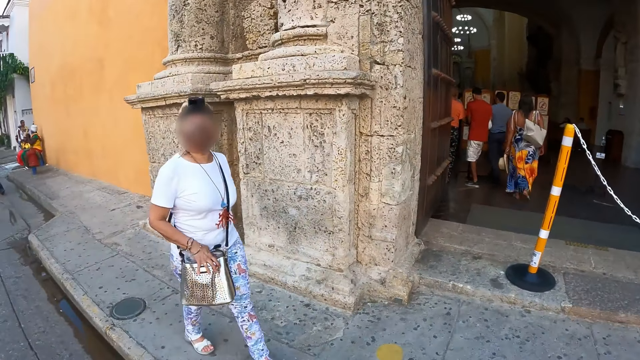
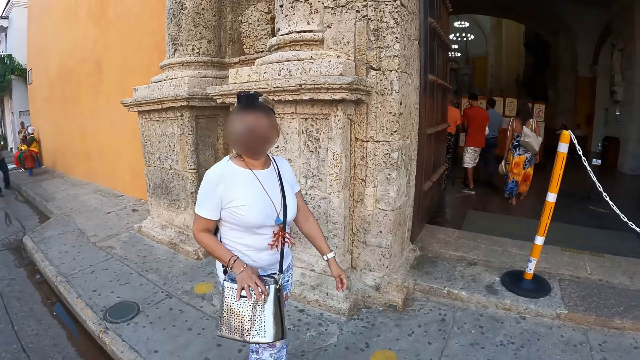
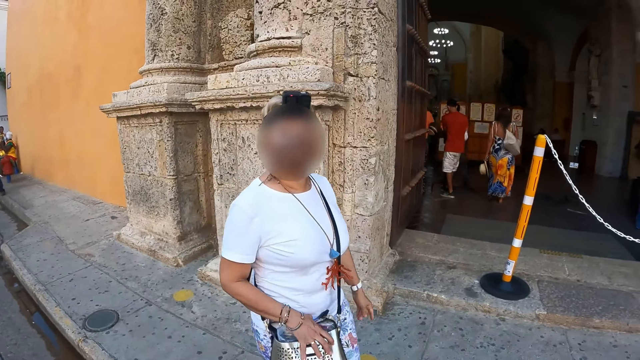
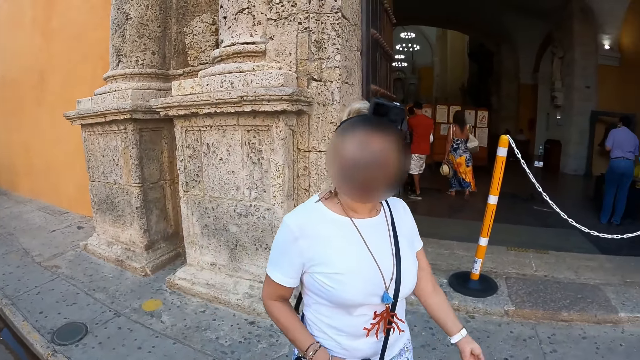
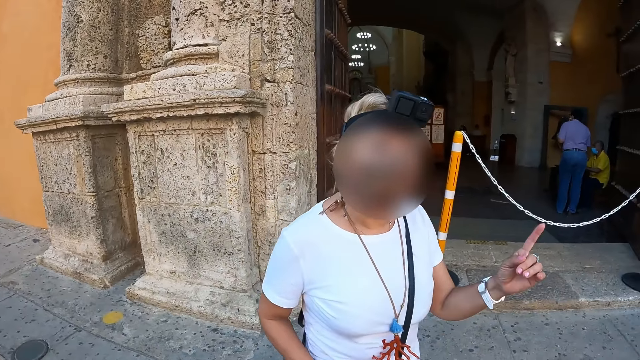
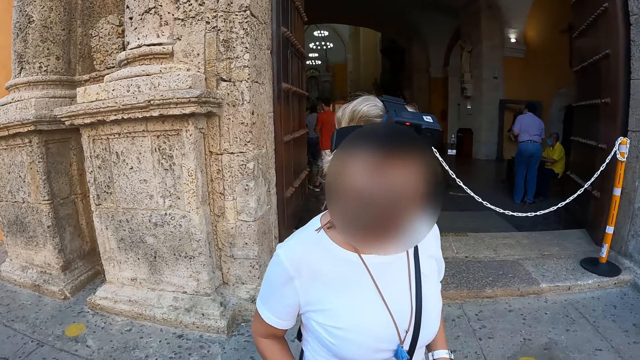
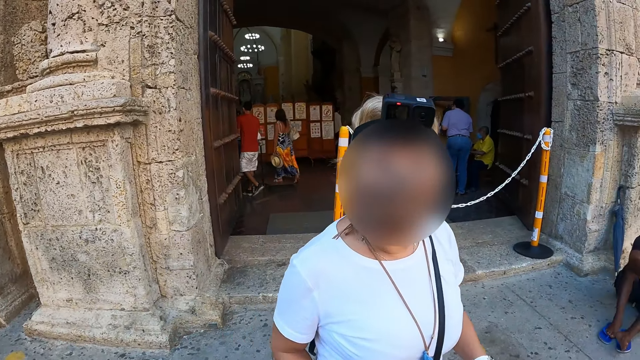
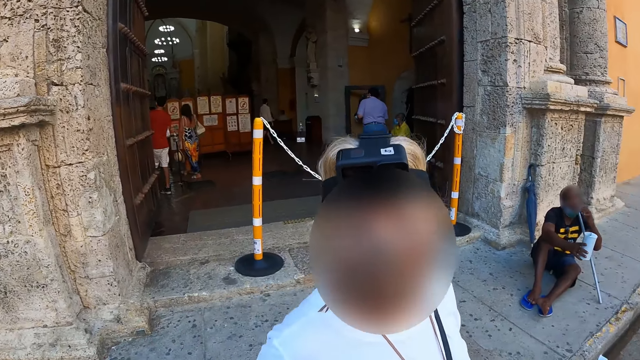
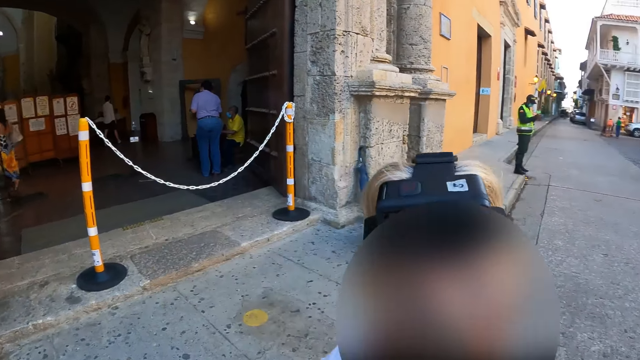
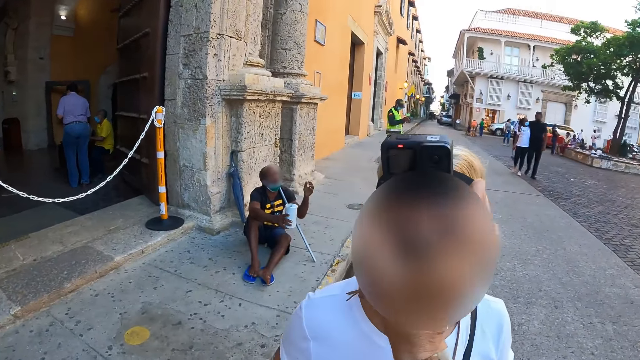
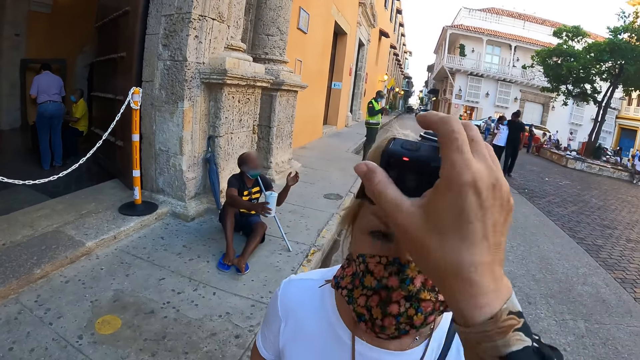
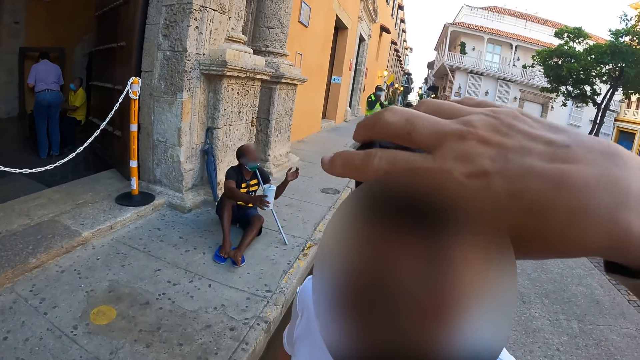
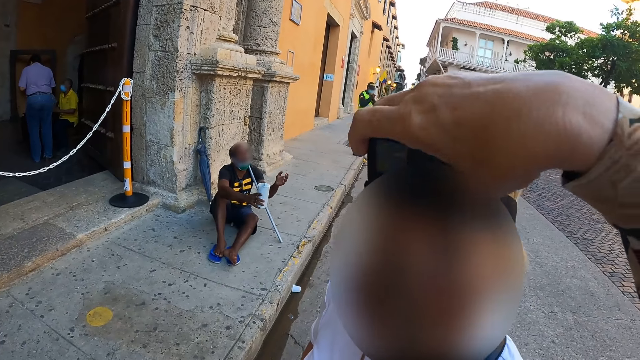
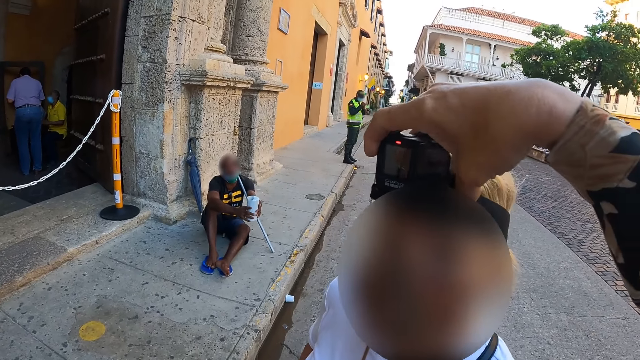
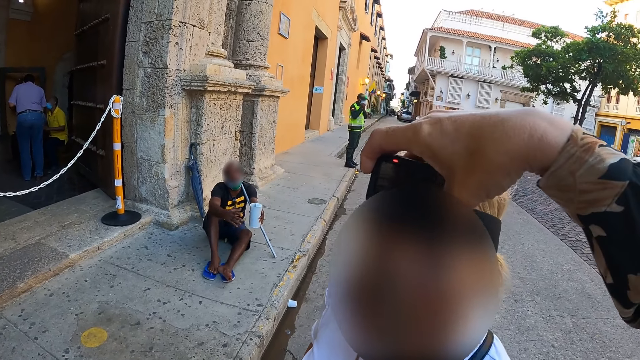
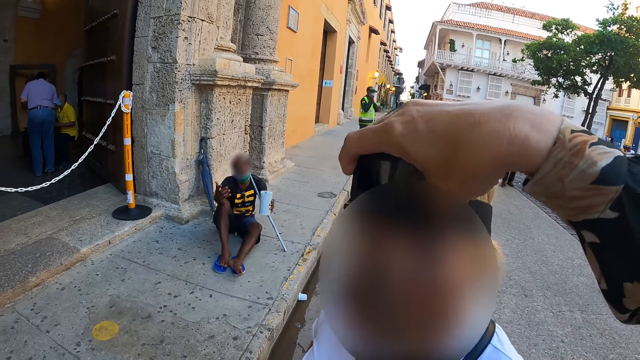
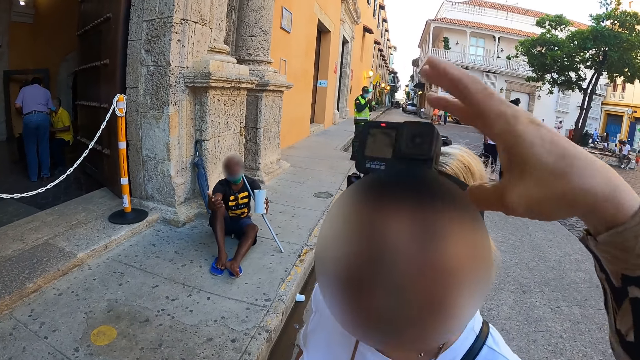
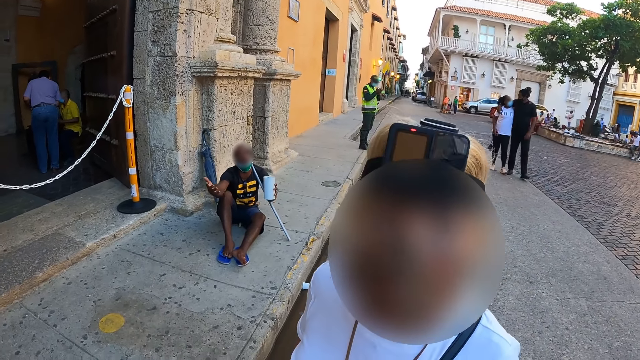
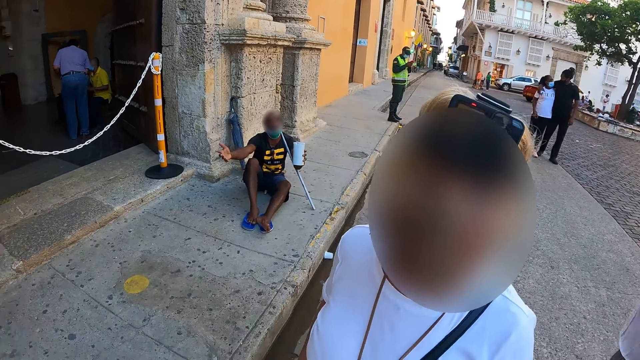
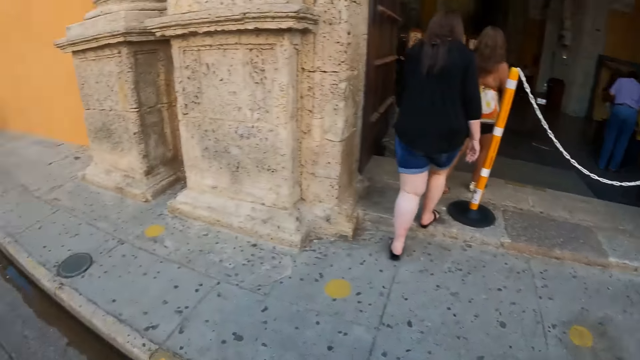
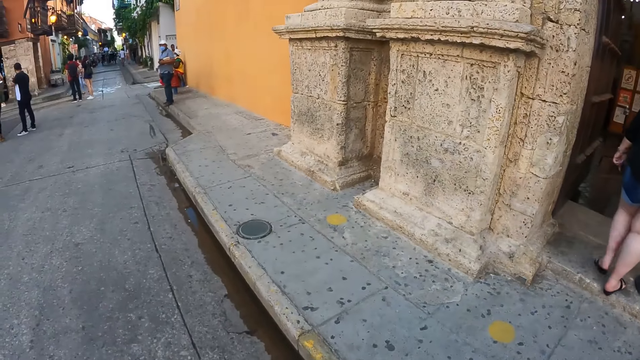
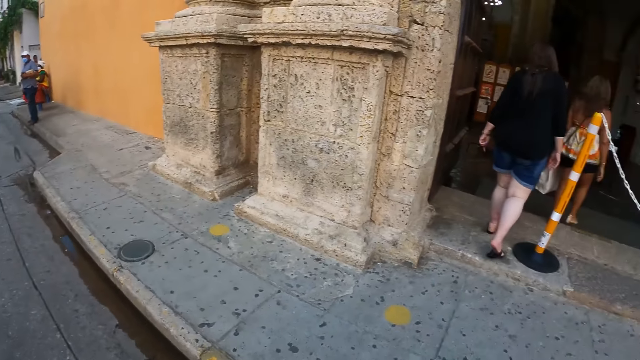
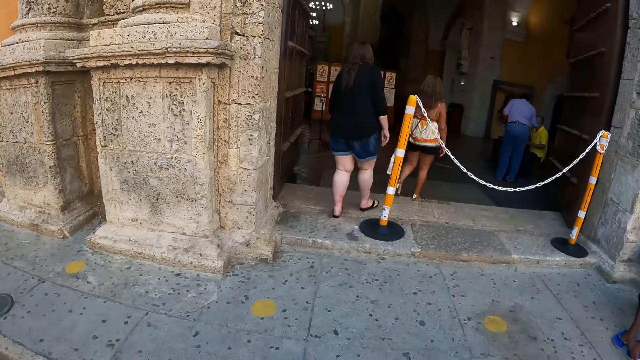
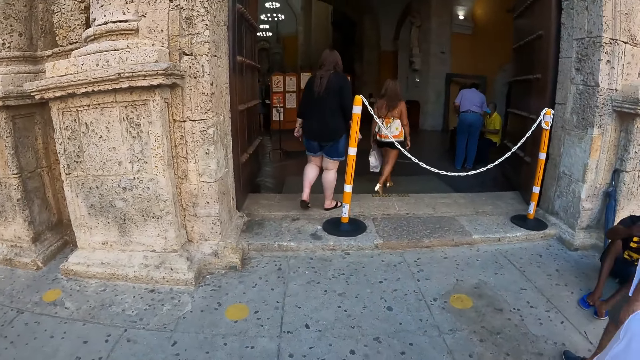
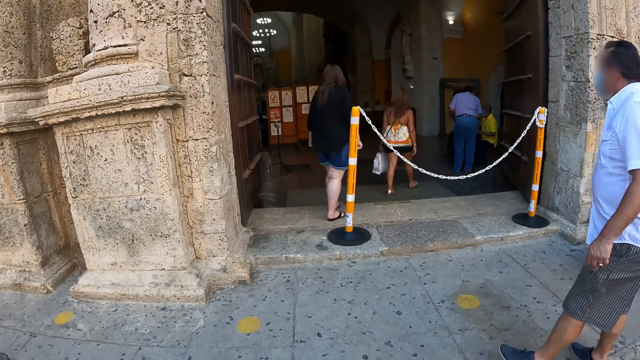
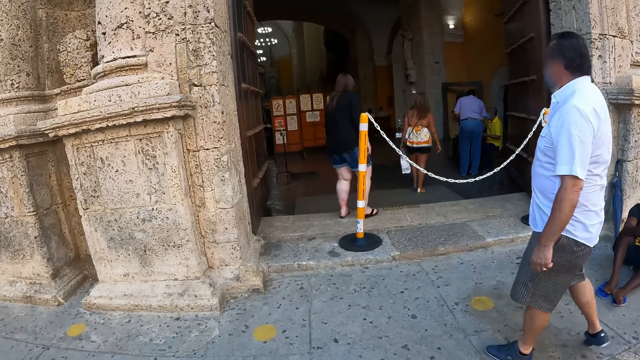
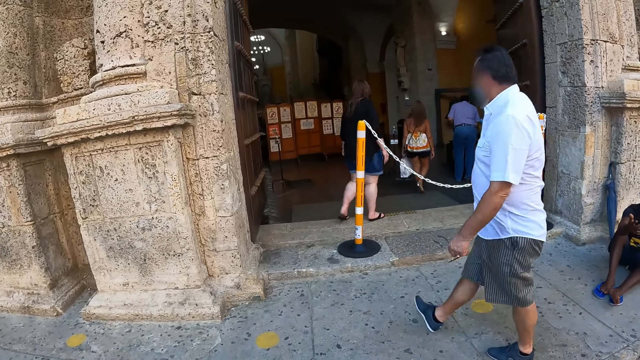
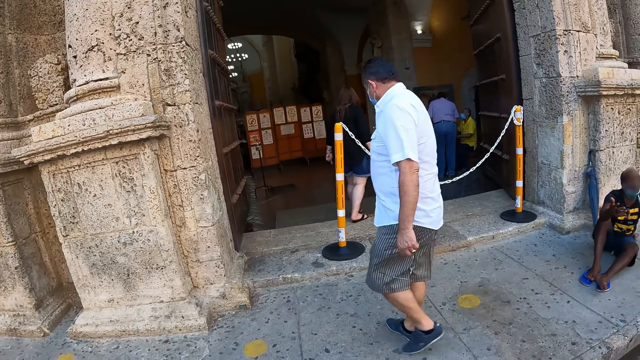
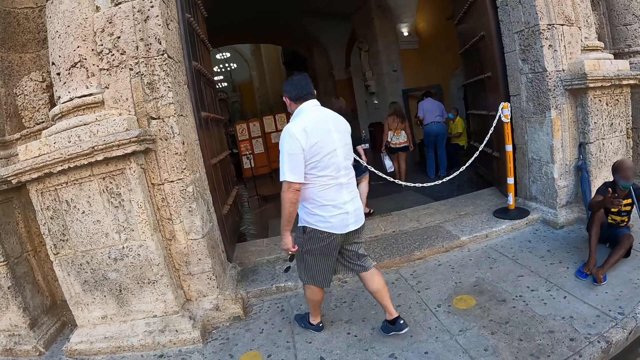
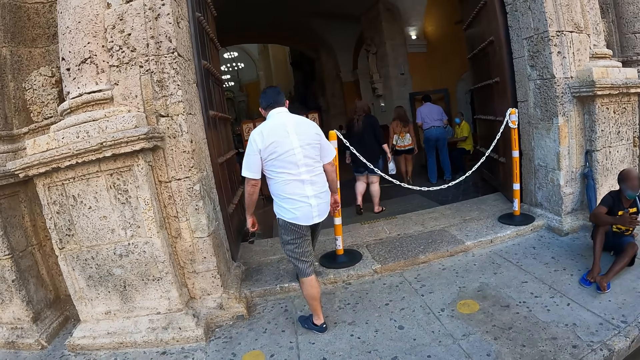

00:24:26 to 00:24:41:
The woman converses with the camera wearer and gesticulates with her left hand. The camera wearer adjusts a camera on the head of the woman with her right hand. The woman interacts with the camera wearer. The camera wearer looks around. She stares at the doors.

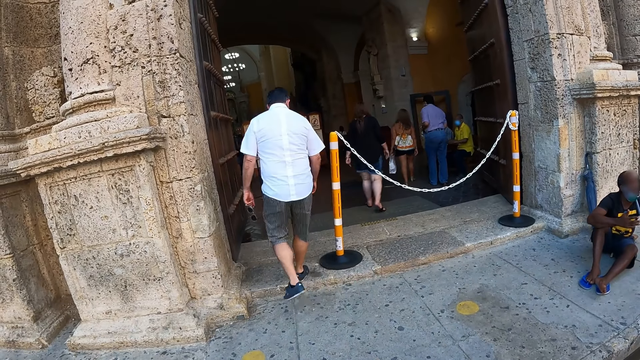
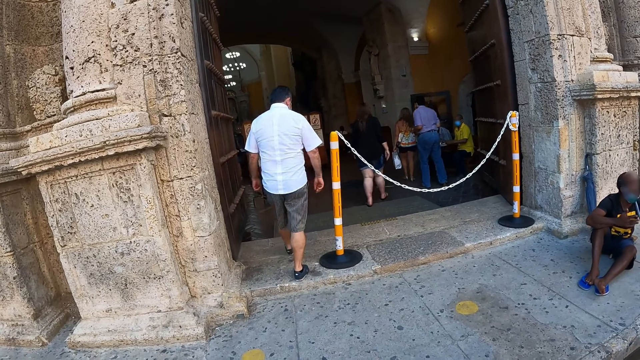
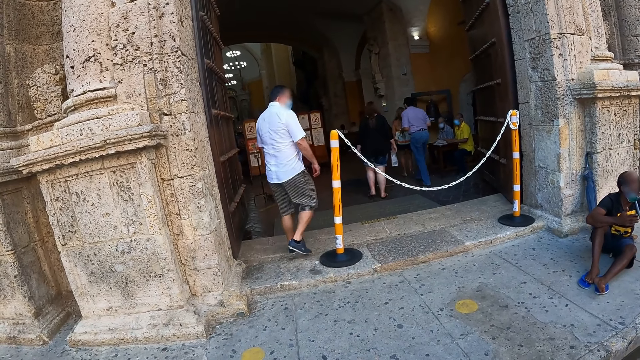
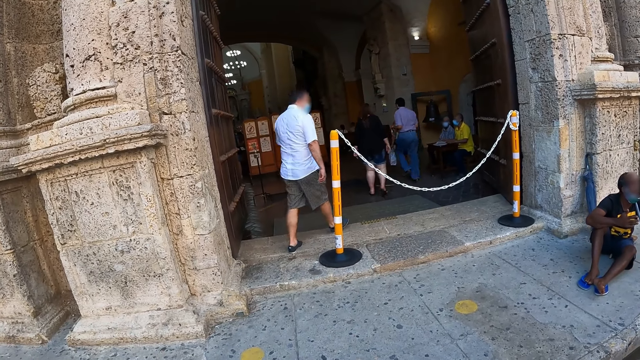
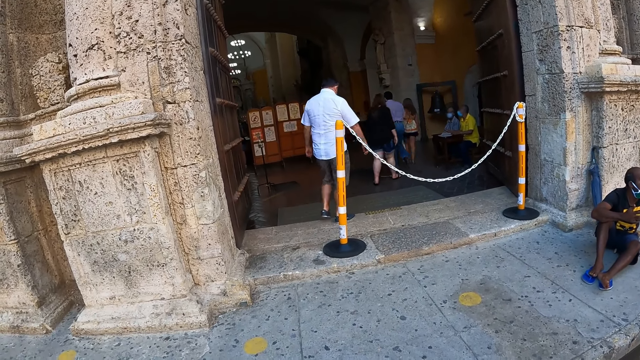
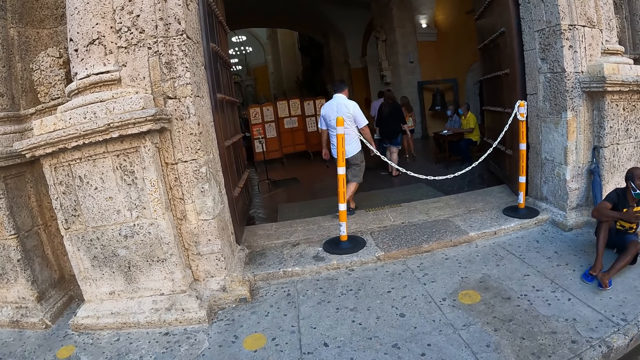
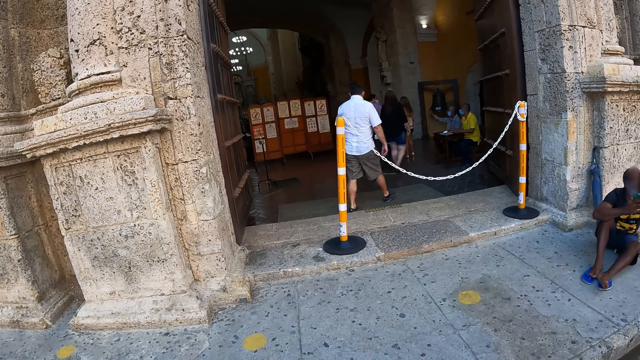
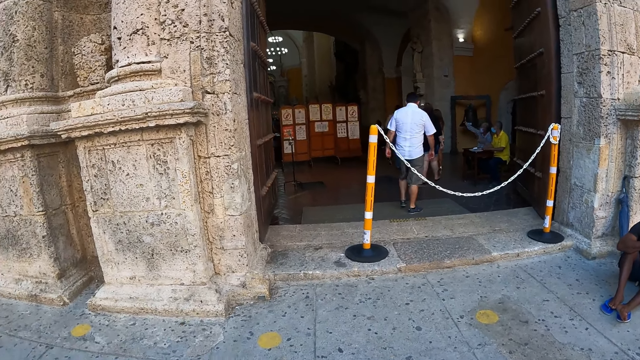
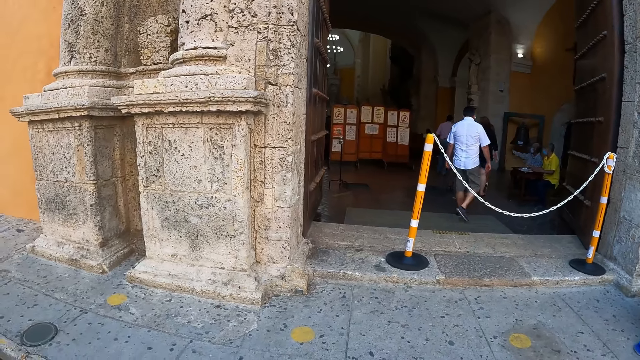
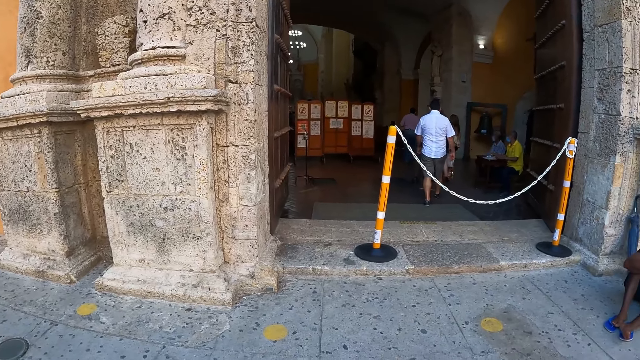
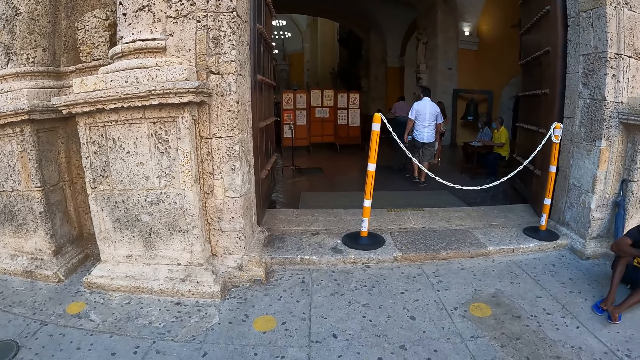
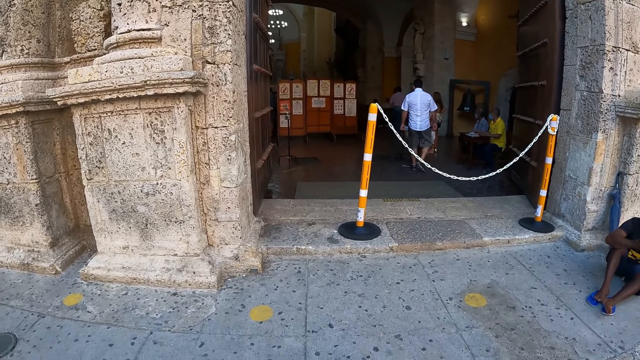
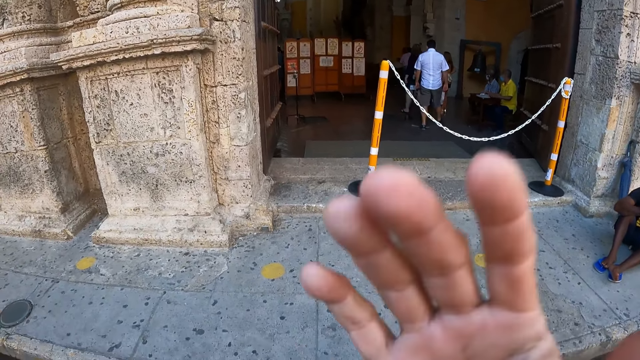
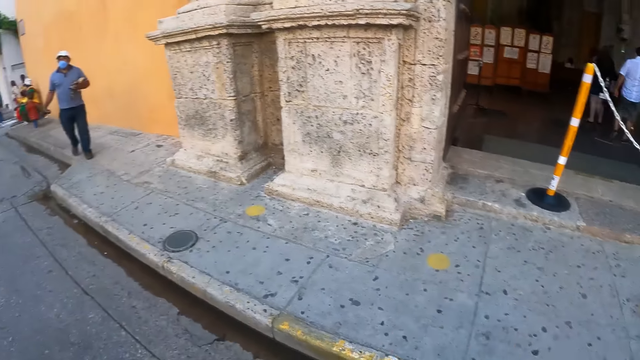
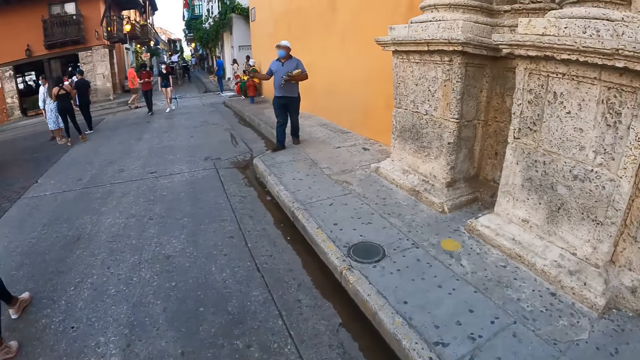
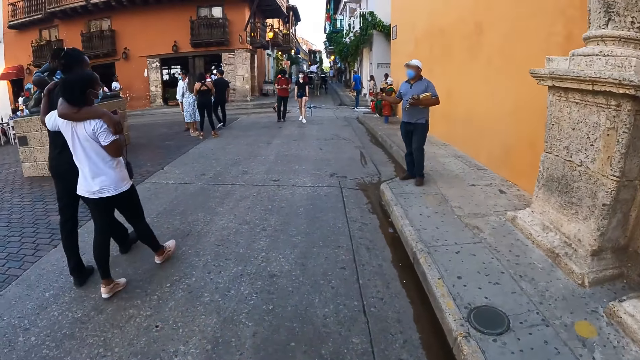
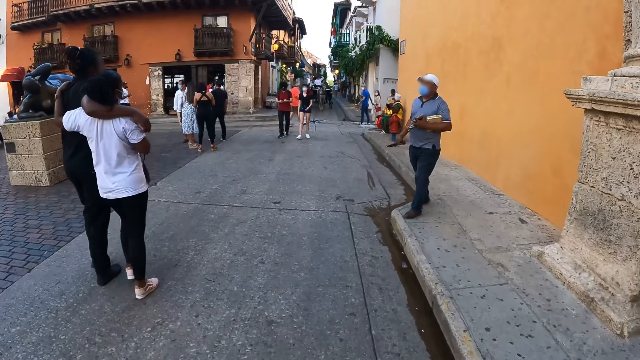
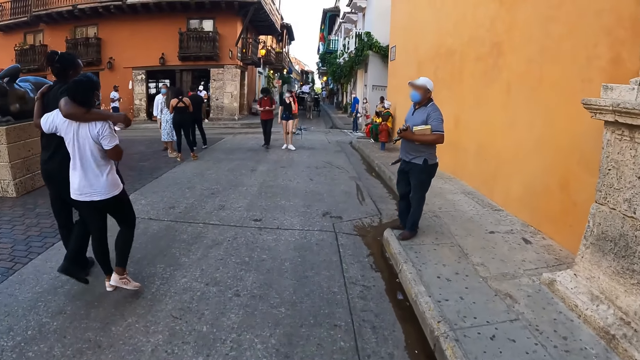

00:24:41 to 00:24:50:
The camera wearer reaches for the camera. He touches her face with his right hand. He turns towards the pavement. He walks towards the man.
